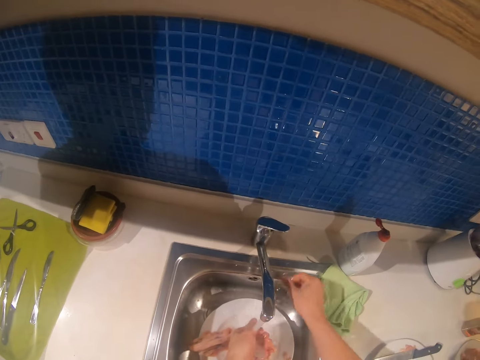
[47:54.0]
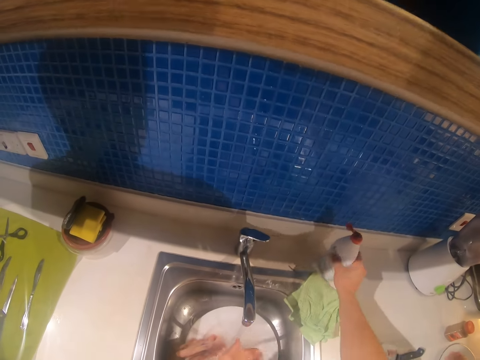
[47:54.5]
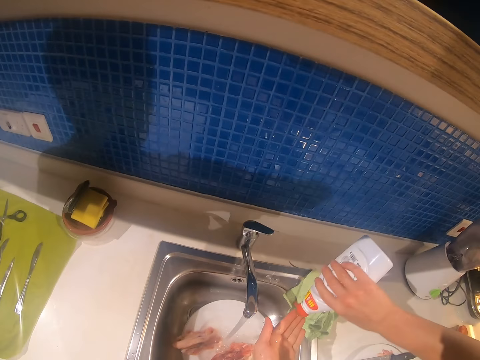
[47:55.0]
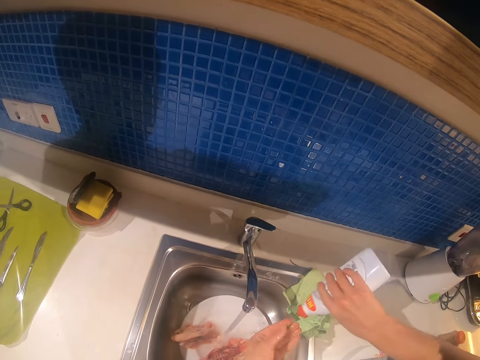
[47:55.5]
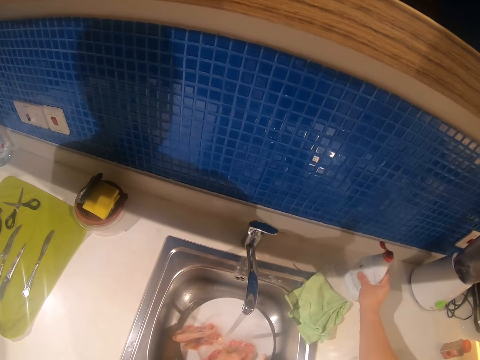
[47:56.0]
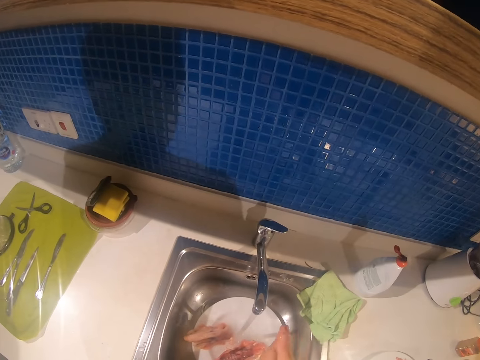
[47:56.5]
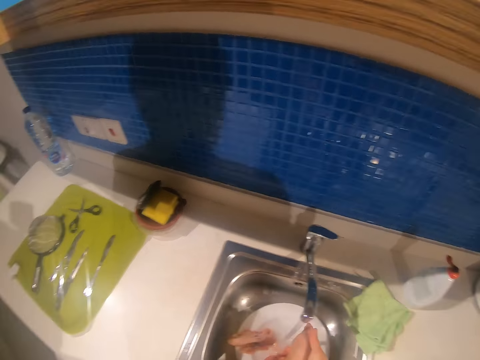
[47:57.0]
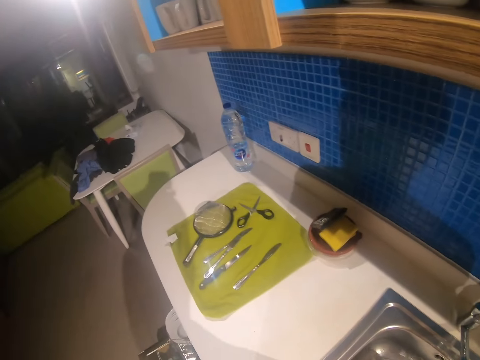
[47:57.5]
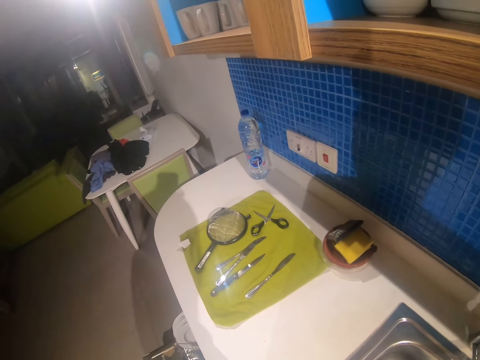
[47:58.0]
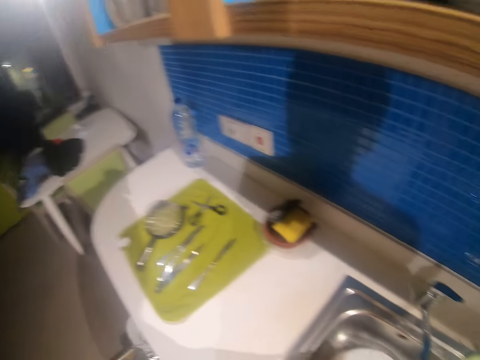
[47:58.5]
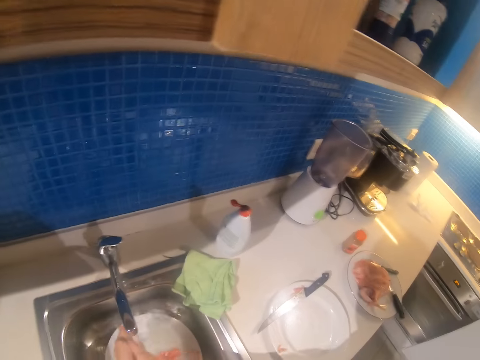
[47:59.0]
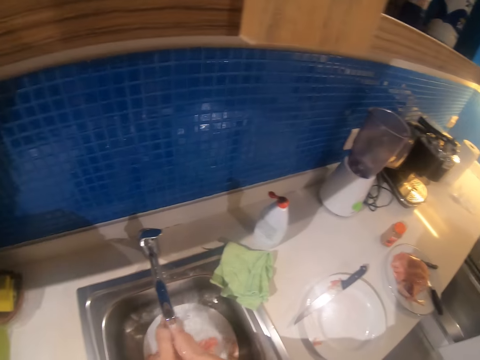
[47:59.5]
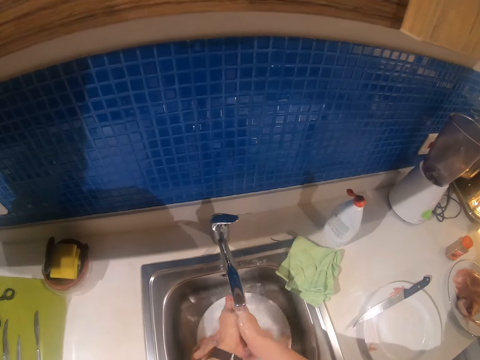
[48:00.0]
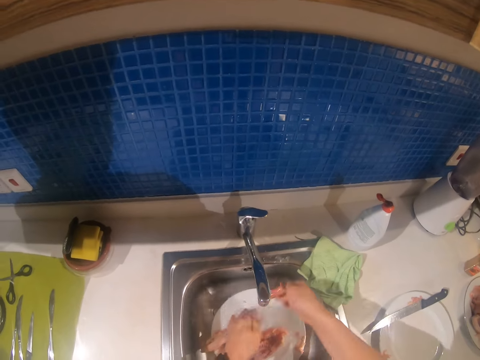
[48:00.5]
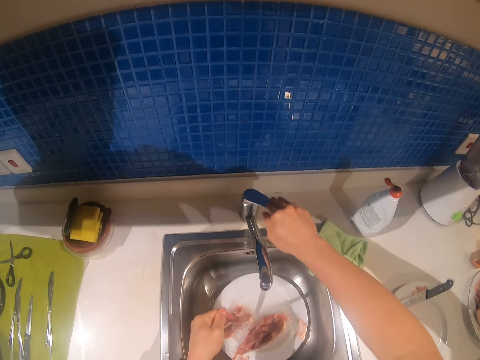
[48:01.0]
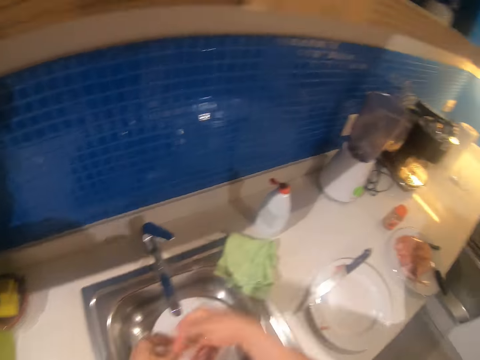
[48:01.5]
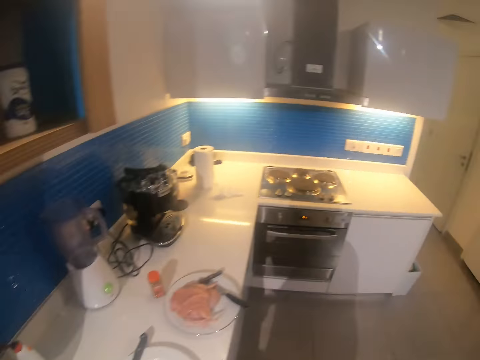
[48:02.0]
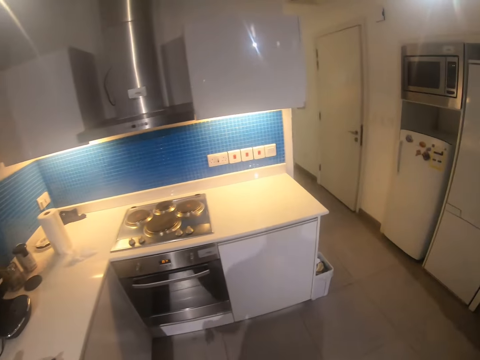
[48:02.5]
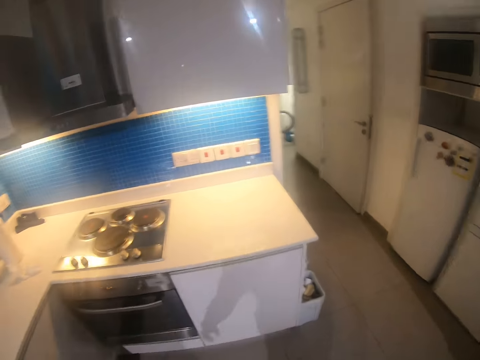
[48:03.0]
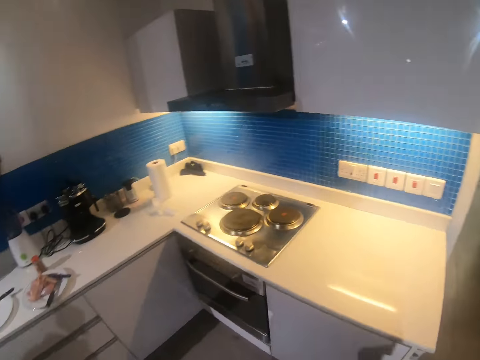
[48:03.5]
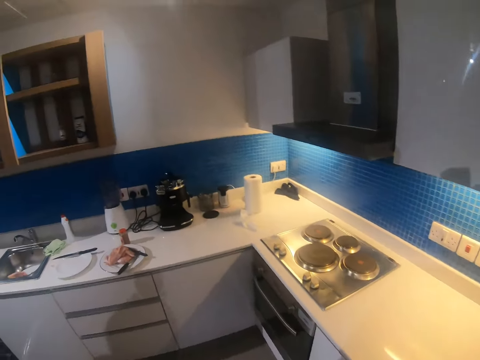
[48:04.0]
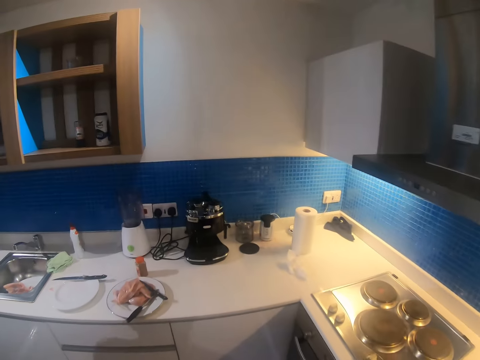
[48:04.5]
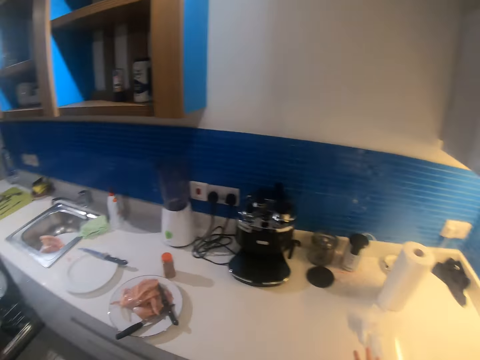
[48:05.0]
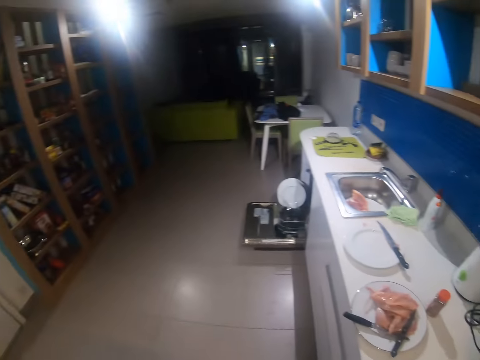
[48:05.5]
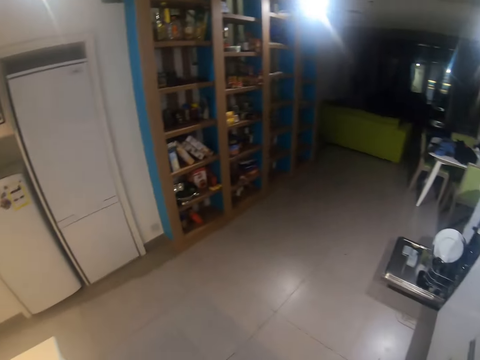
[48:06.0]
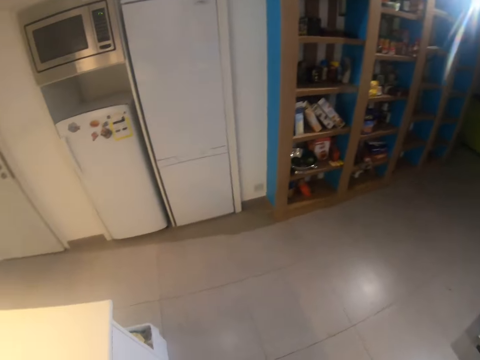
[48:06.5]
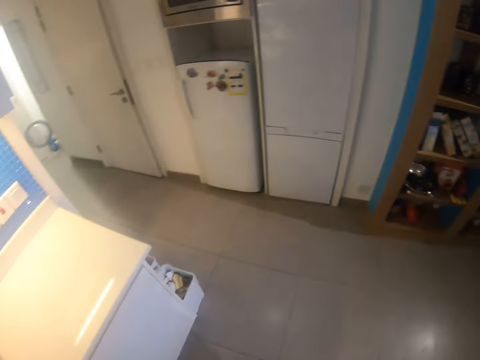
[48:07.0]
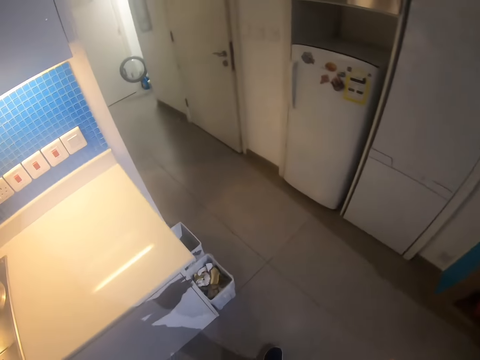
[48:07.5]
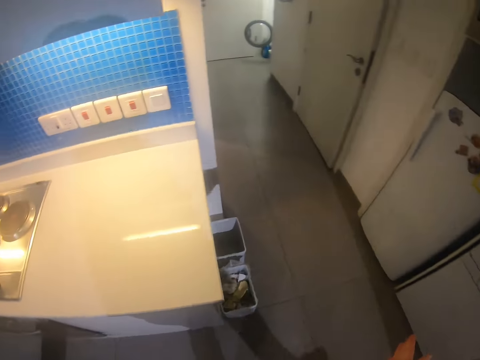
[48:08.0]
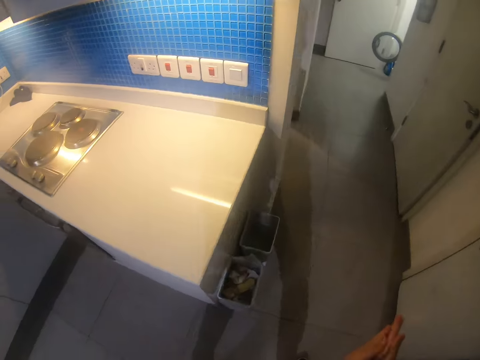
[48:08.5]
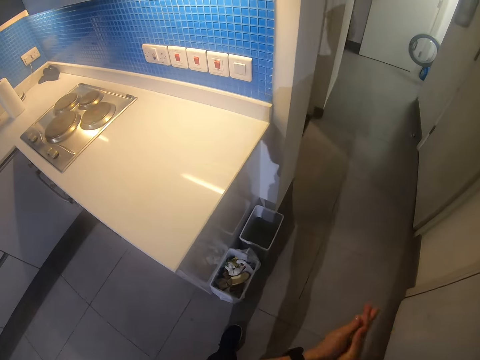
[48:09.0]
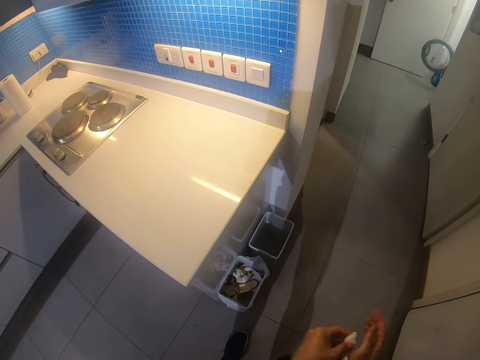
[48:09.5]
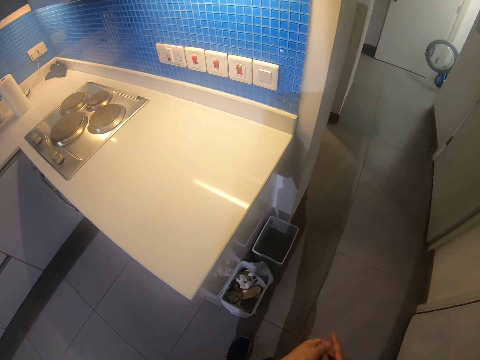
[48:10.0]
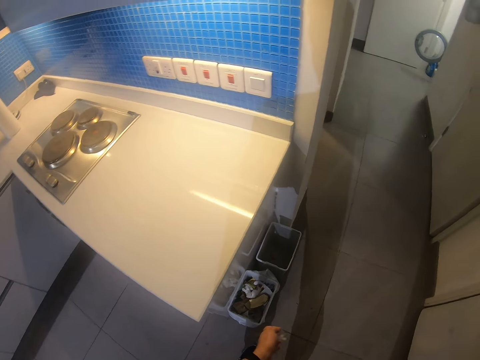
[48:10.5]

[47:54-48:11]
The camera wearer picks the liquid soap bottle. He pours liquid soap on the hand. He drops the liquid soap bottle on the sink. He washes his hands. He stares at the floor. He washes the hand. He closes the tap. He walks in the kitchen. He takes the serviette. He wipes the hand using the serviette.

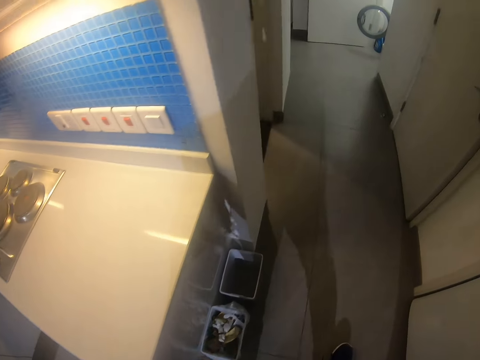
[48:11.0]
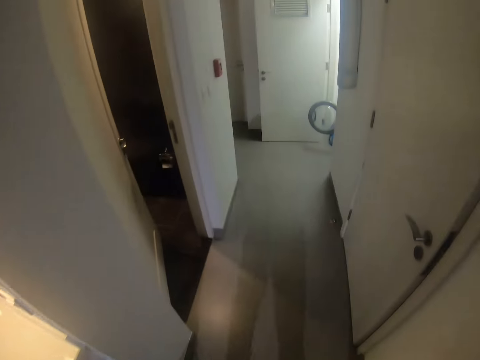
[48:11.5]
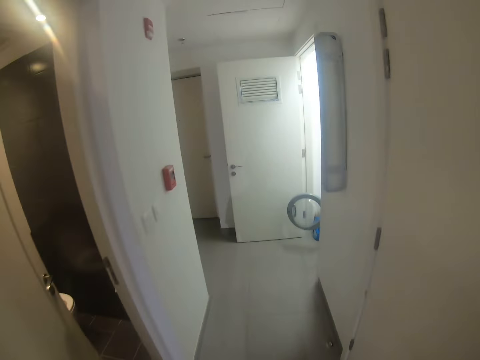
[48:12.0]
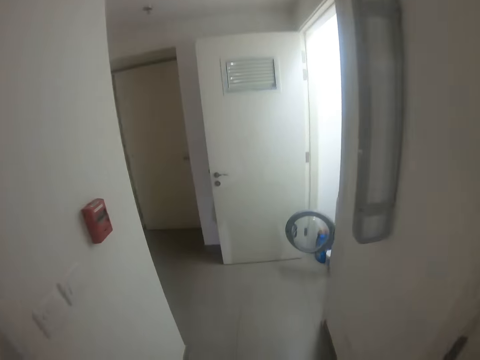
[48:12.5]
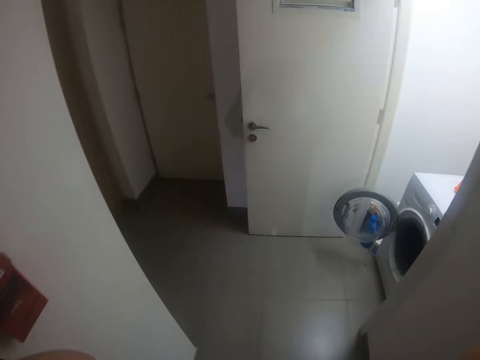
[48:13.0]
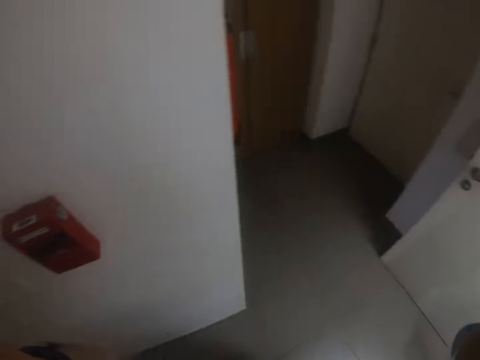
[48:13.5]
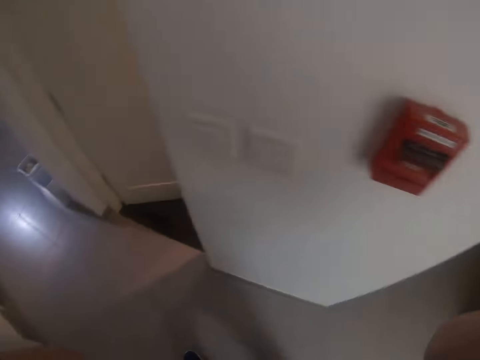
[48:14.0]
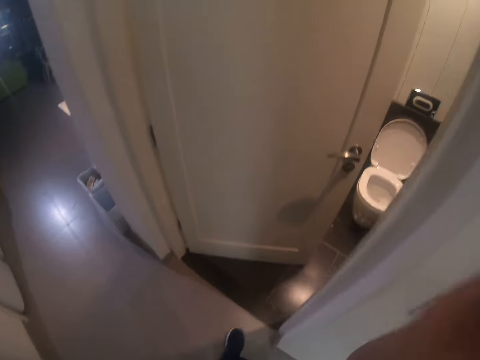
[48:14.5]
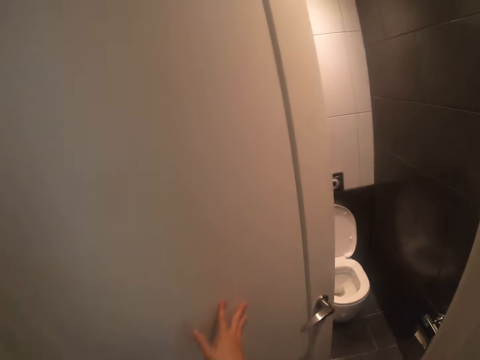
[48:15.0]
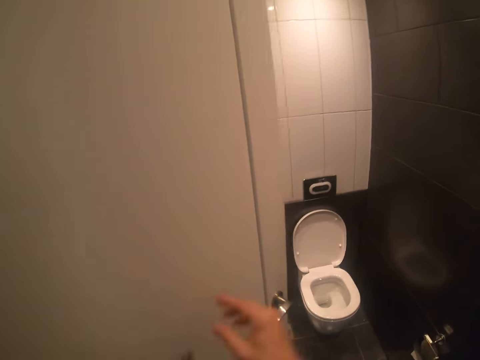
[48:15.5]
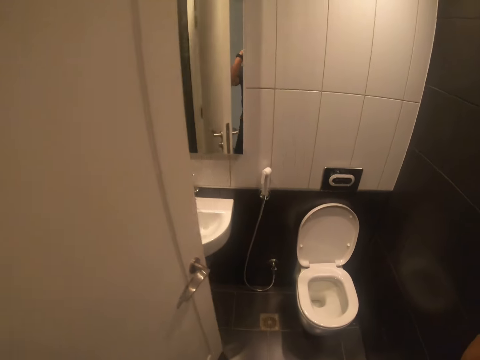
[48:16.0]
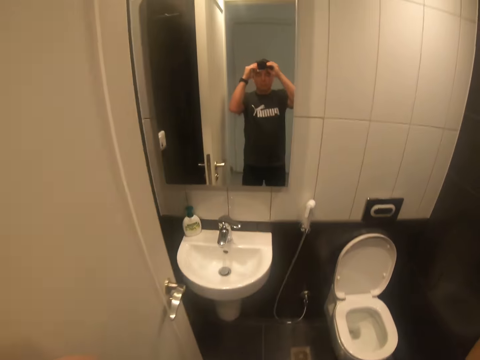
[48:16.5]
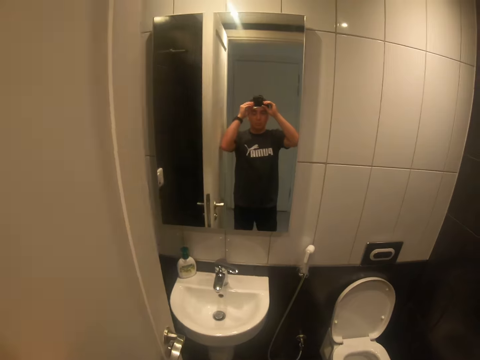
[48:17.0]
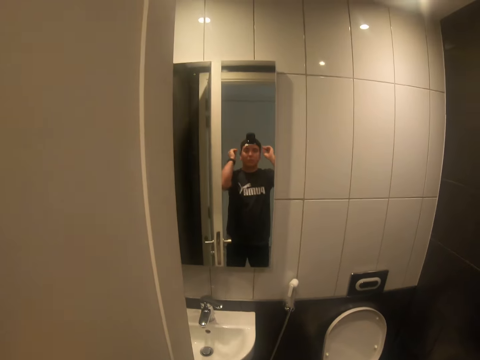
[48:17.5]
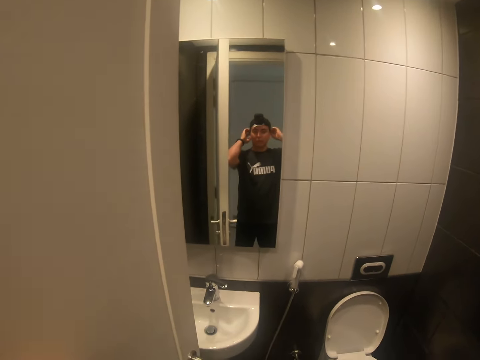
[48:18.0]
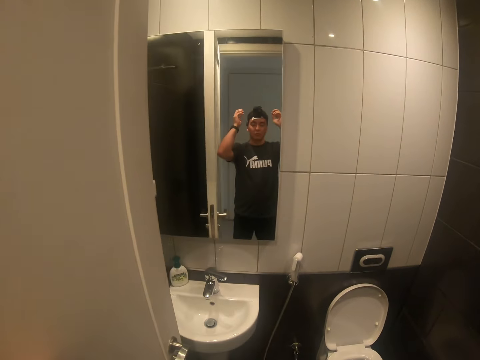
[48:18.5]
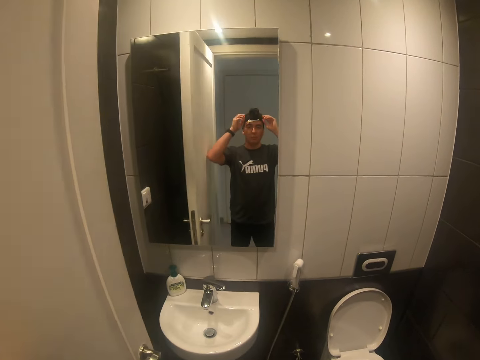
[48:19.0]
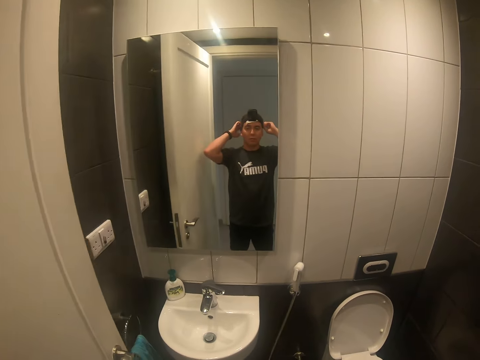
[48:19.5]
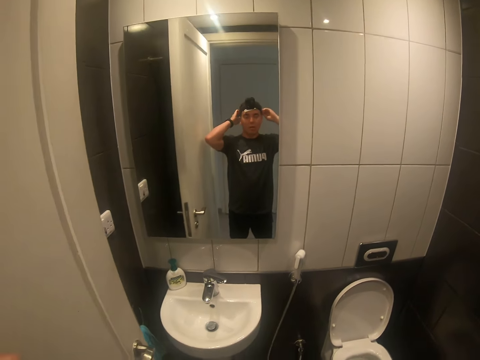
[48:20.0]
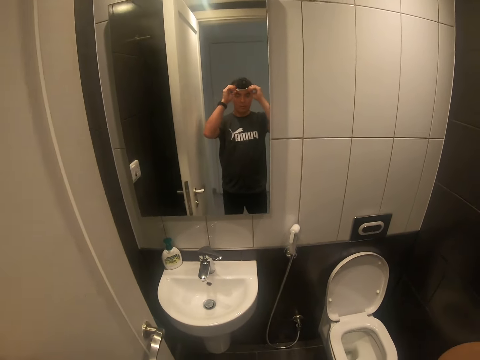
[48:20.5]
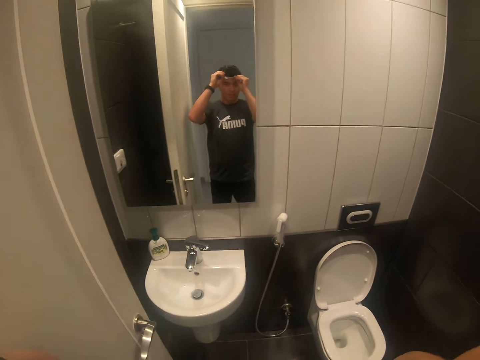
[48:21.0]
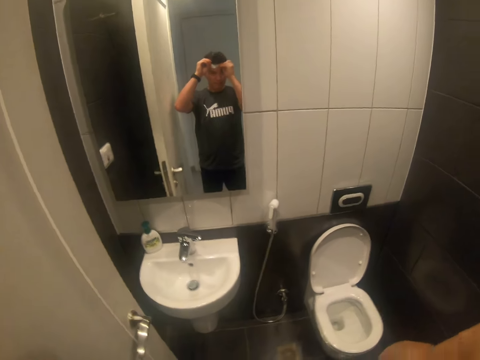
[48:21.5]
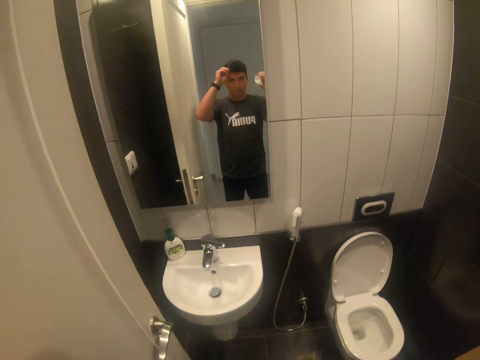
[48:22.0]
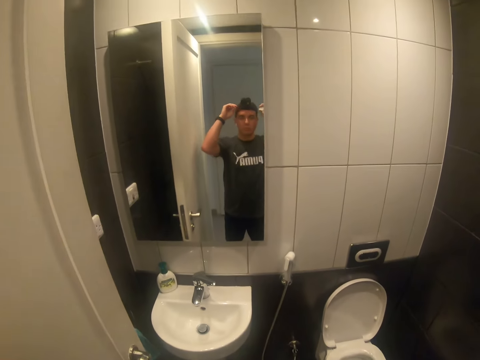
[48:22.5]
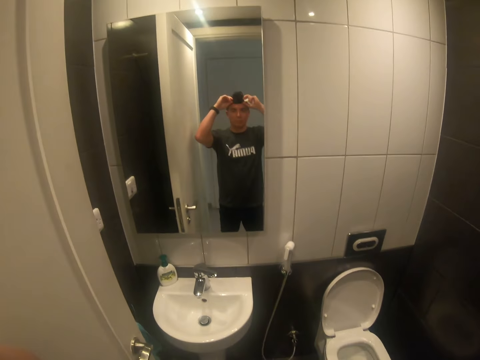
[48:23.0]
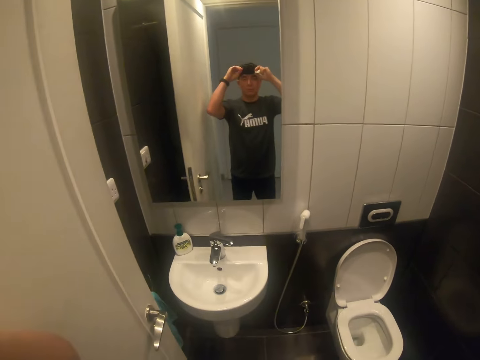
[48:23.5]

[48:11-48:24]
The camera wearer touches something. They push the door with the right hand. They enter a washroom. They touch something. They stare at the mirror. They adjust the camera. They remove the serviette.
